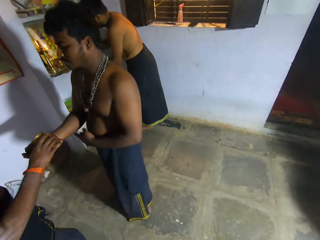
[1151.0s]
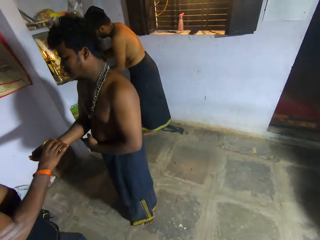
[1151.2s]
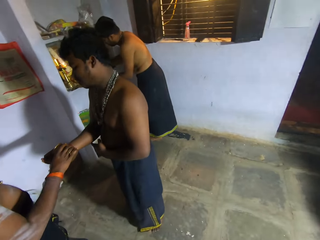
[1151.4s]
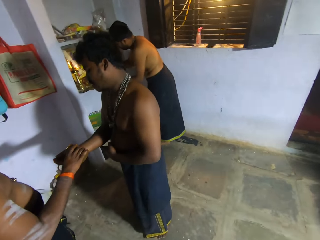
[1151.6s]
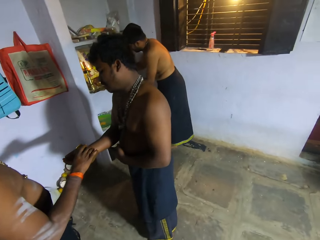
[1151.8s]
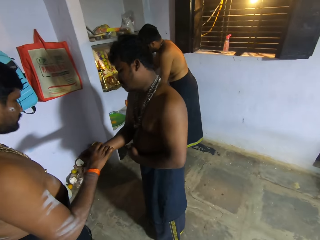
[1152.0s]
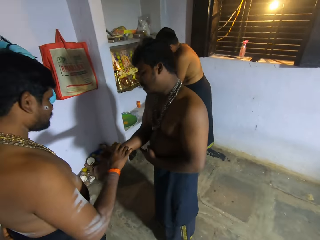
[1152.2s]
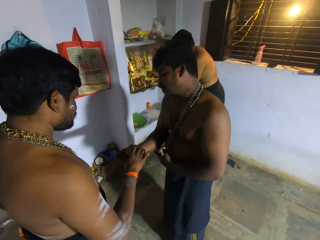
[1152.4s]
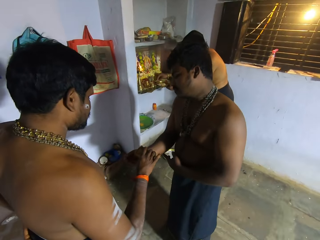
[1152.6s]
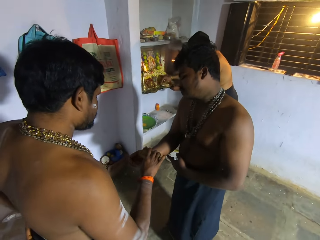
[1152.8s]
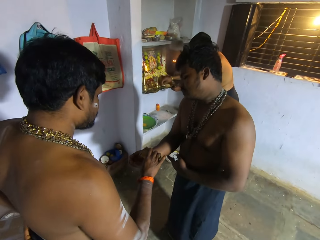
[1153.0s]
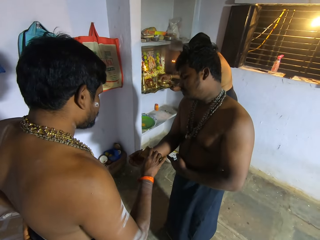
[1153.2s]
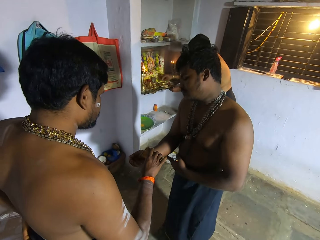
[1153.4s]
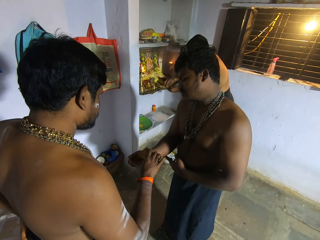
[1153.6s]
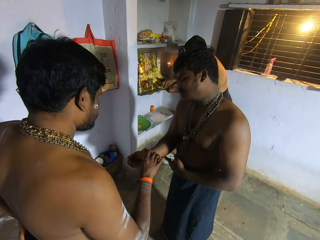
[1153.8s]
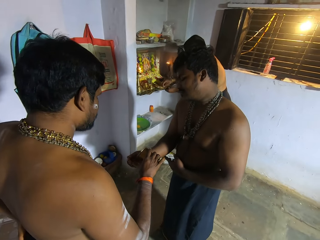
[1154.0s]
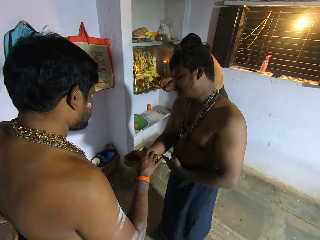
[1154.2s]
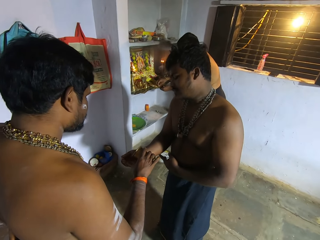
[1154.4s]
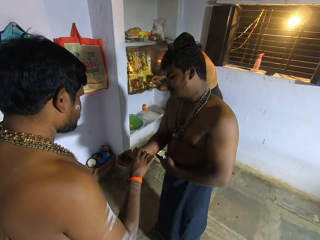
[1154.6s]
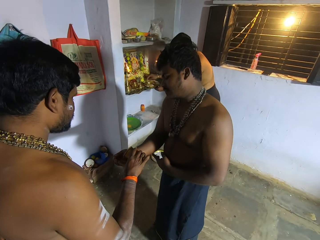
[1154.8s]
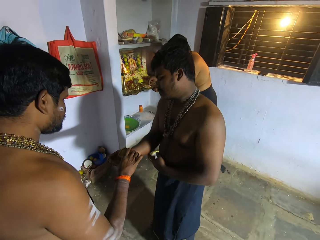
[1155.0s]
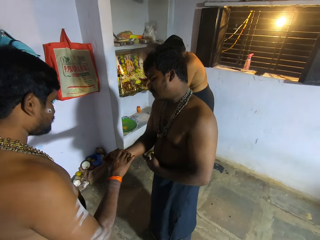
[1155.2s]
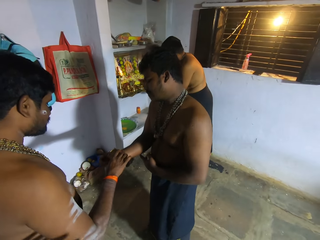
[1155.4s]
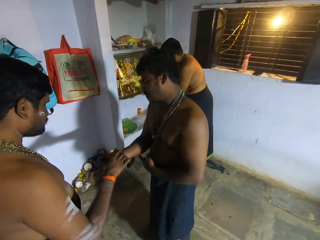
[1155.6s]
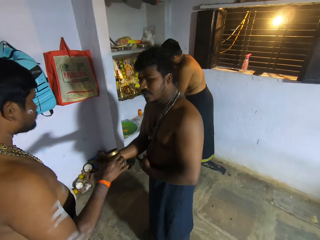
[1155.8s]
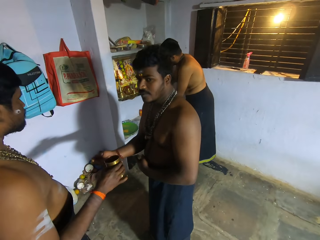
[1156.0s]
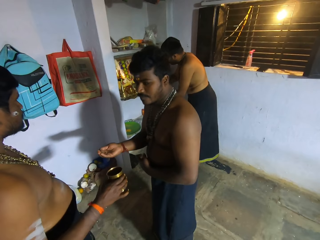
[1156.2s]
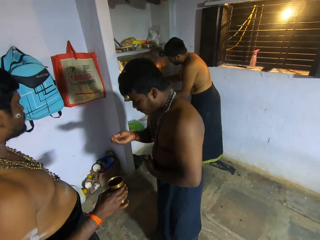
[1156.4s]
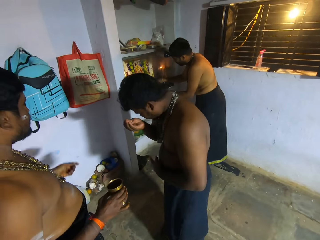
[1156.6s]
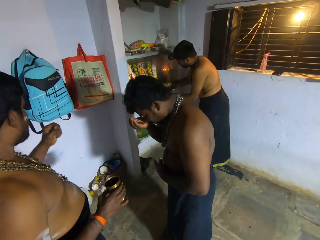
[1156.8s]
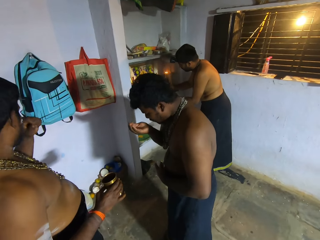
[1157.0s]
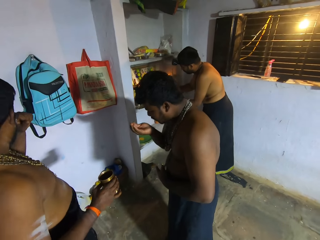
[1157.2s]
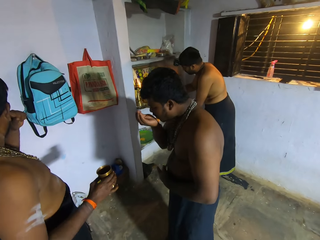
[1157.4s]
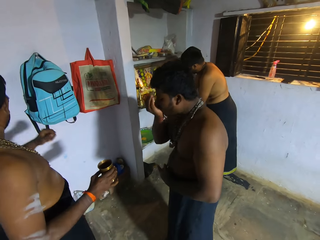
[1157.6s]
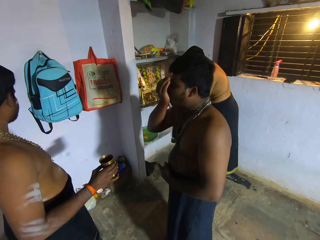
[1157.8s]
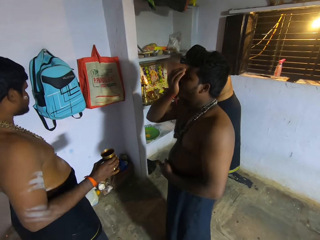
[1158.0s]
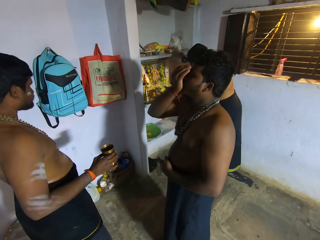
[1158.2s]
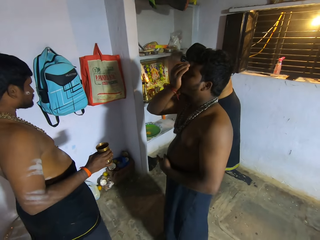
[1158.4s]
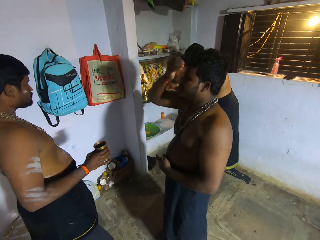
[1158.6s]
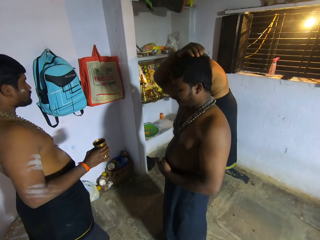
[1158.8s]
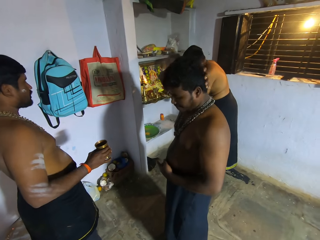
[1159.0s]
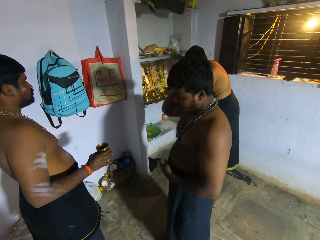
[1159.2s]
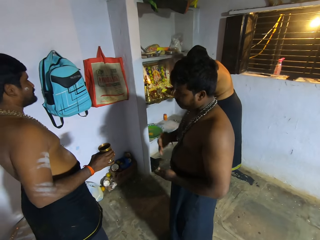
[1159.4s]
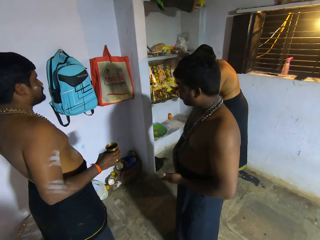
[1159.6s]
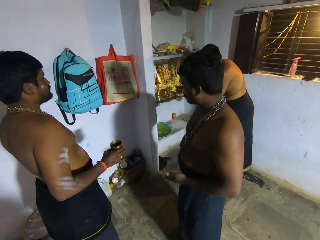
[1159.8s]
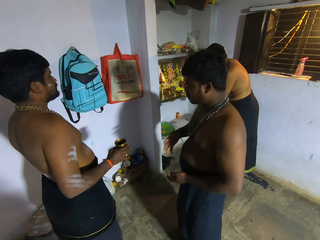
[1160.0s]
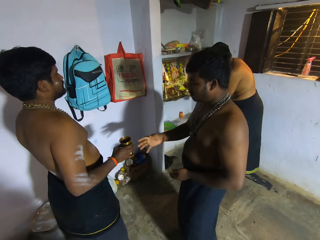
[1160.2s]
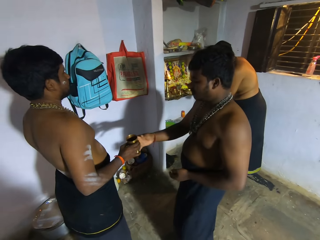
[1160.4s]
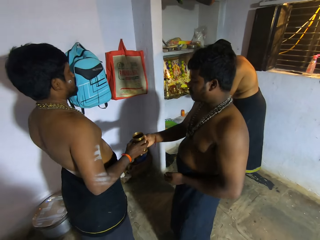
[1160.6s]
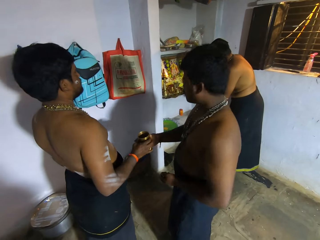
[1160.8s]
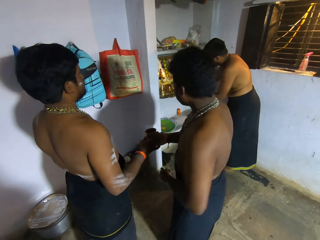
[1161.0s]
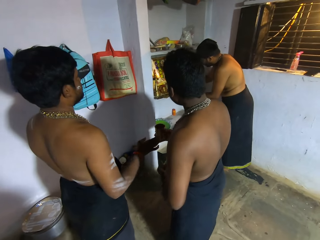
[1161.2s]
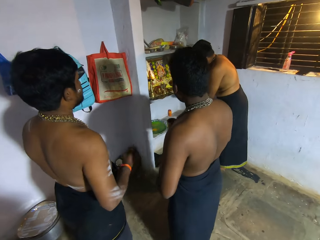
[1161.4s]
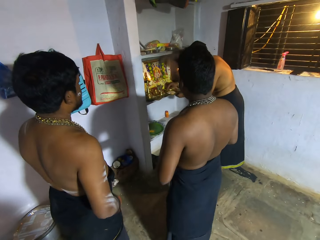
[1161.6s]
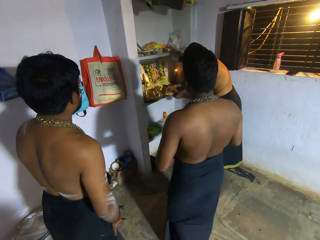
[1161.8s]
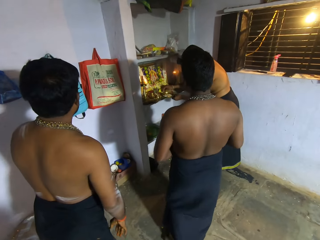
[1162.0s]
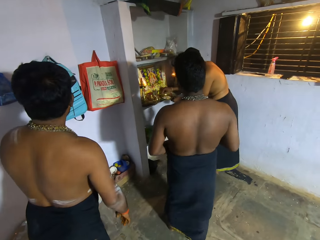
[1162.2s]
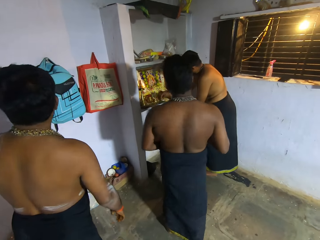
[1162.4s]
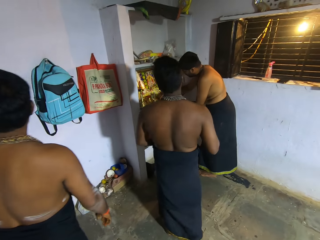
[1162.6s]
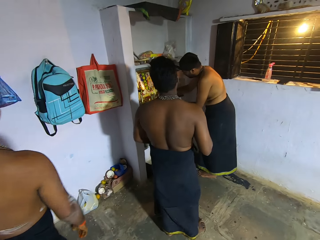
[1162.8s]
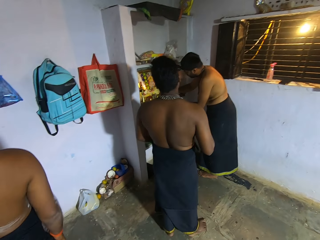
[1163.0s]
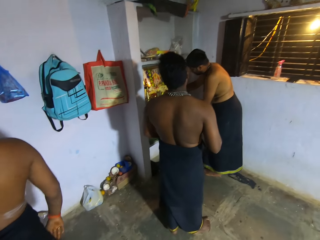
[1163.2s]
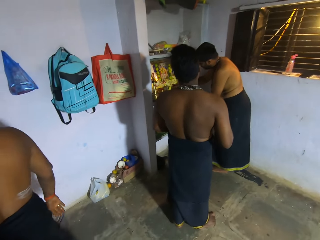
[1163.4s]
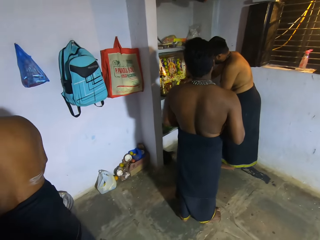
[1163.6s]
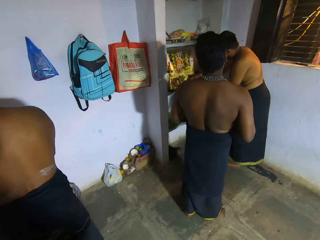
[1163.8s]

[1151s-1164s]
A man pours the liquid to another man's hand. The camera wearer talks. The first man stops. The other man looks at the camera wearer. The other man moves the hand to the face. The other man sniffs something. The first man brings his fist close to his mouth. The other man drinks the liquid. The first man coughs. The other man touches the hair with the right hand. The other man scratches his head and rubs his hand against his body. The first man passes the glass to the other man. The other man walks around. A third man picks something. The first man turns around.

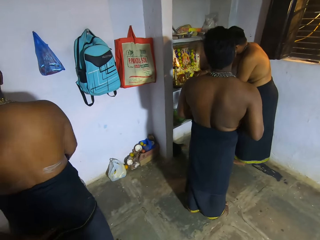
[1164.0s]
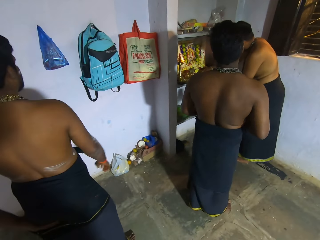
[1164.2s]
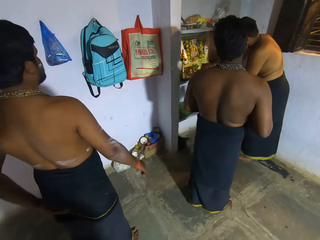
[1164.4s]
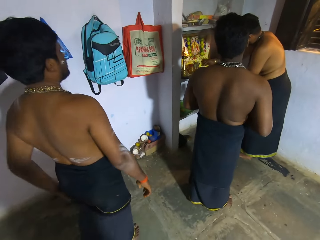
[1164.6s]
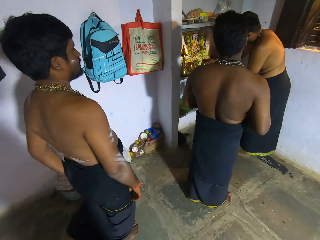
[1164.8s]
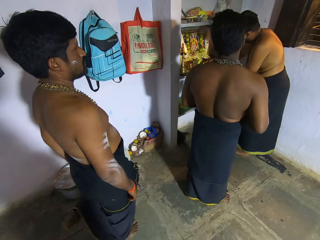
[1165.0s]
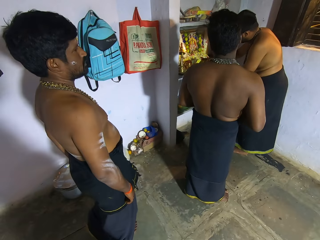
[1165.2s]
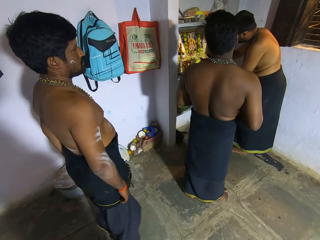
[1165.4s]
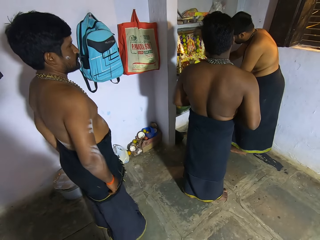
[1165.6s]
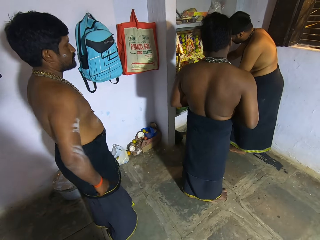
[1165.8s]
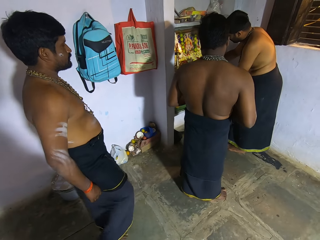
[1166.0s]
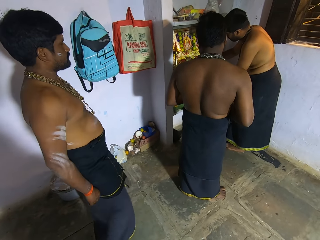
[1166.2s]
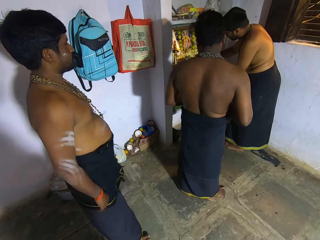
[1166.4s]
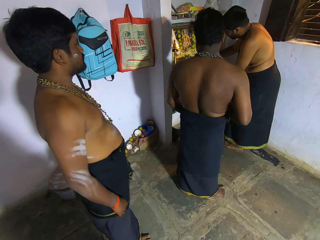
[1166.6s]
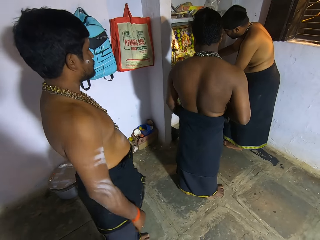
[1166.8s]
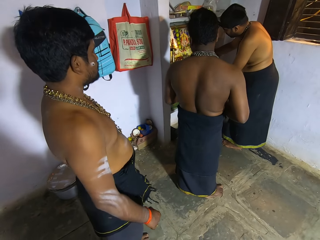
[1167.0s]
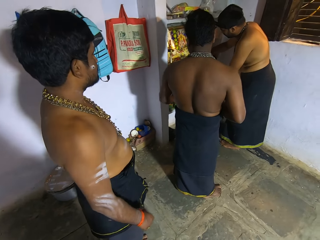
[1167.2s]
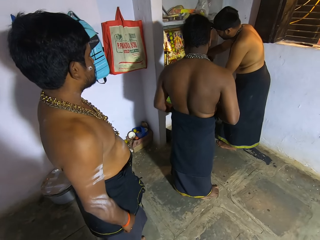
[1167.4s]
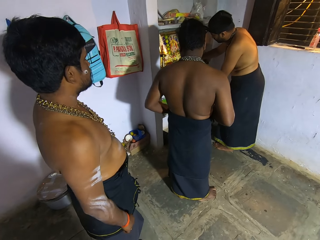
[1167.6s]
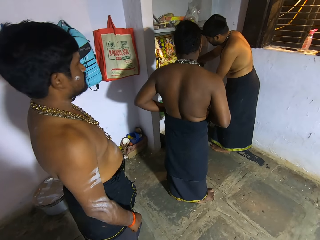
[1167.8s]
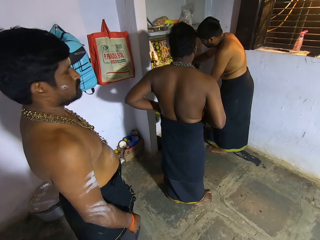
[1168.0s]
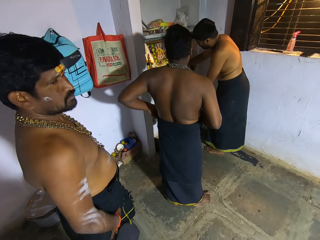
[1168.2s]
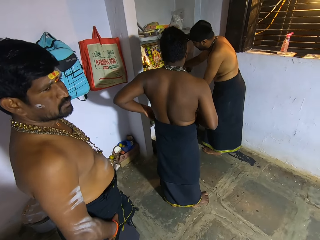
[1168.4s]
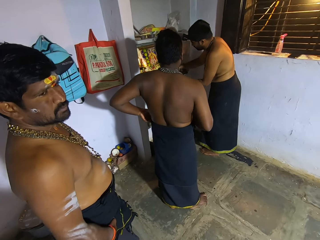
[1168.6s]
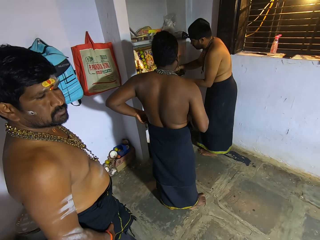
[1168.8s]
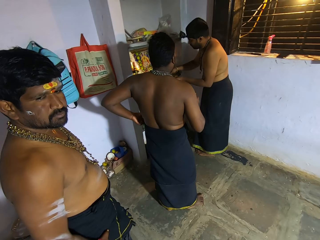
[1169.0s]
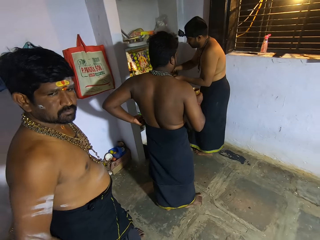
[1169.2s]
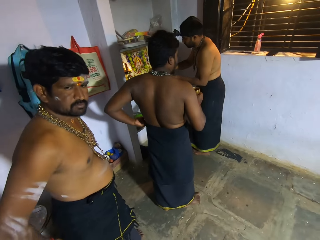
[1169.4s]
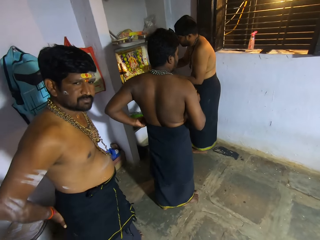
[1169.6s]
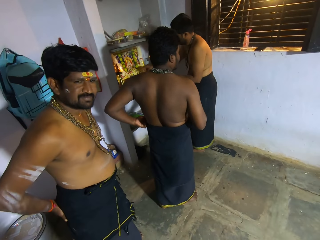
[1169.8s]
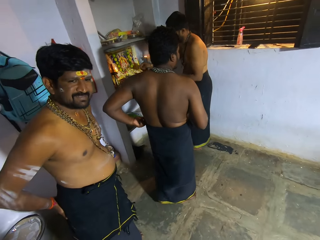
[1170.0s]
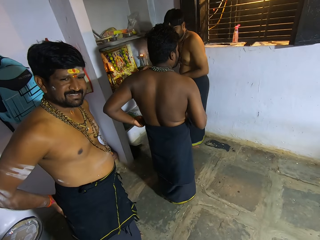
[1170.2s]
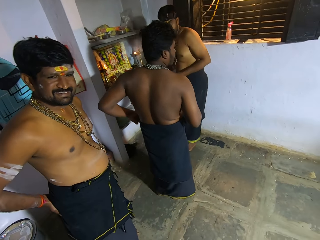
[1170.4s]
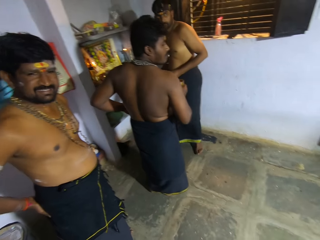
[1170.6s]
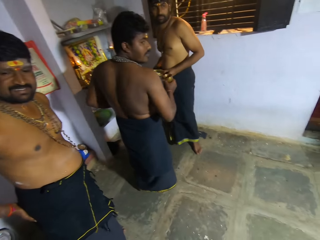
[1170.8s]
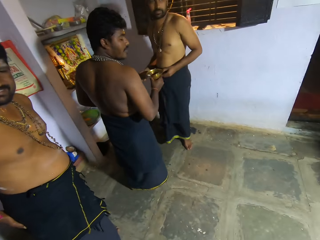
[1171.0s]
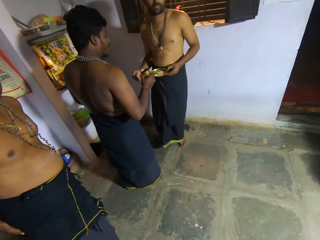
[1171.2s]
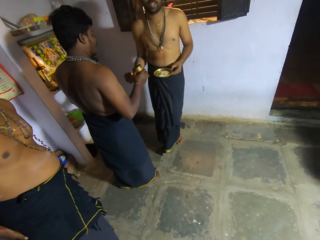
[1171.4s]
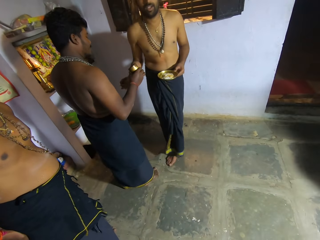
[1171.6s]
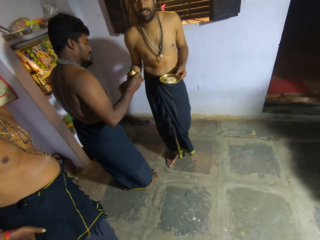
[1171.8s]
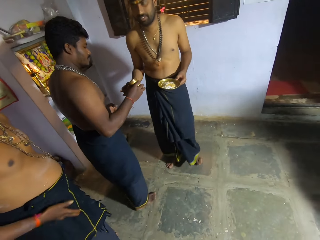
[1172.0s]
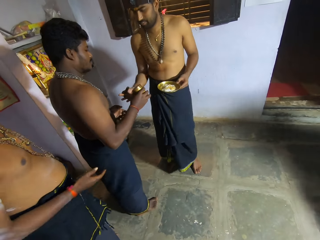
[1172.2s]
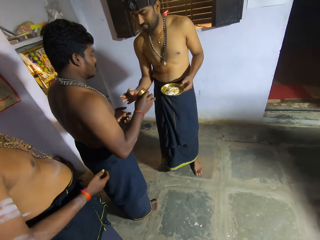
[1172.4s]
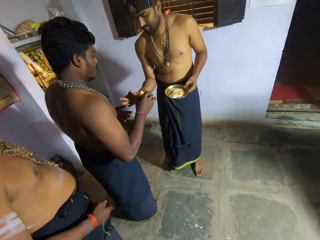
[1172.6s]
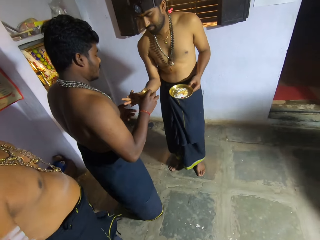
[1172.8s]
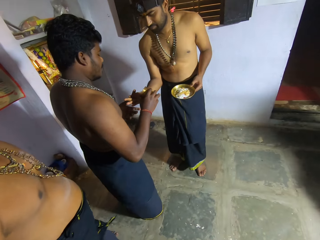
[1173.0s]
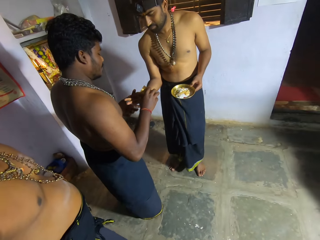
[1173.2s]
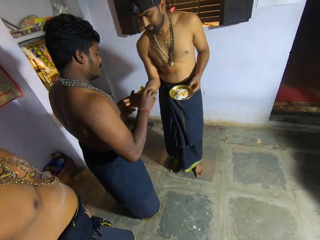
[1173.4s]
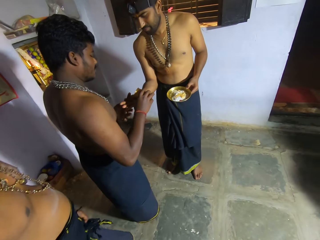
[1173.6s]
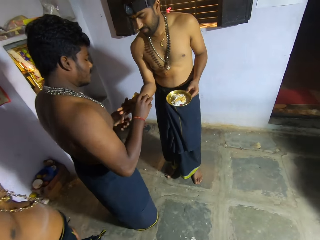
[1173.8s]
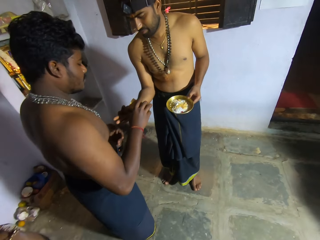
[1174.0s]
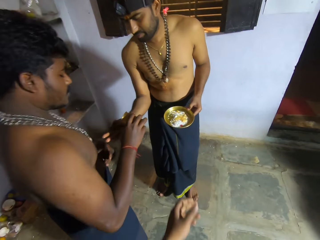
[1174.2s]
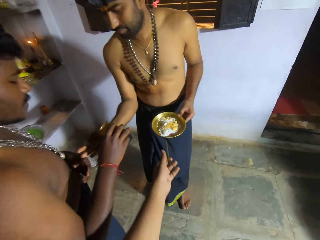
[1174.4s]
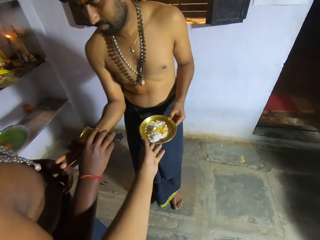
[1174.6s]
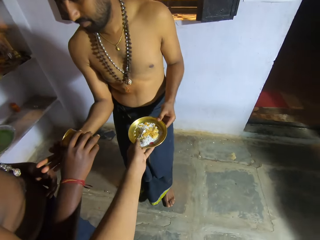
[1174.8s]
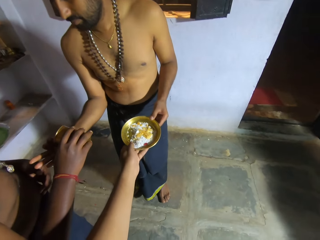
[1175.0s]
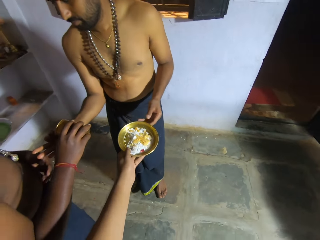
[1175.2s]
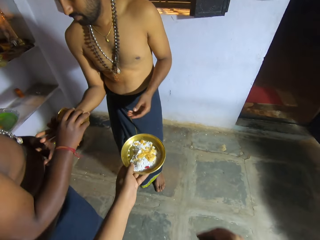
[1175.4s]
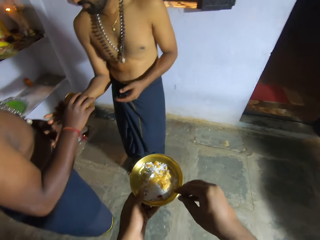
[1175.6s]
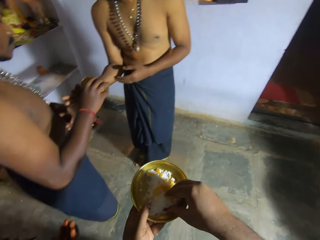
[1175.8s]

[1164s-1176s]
A man stops. Another man scratches his body and turns around. The camera wearer talks. They look at the second man. The second man looks at the camera wearer and smiles. A third man turns around and puts his hand forward. The first man pours the liquid to the third man's hand. The camera wearer talks. They walk forward. They take the plate from the third man with the left hand.
